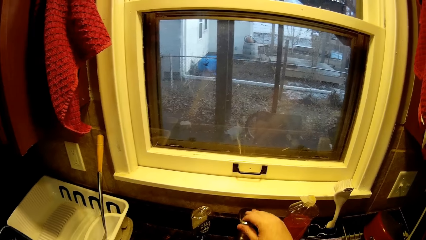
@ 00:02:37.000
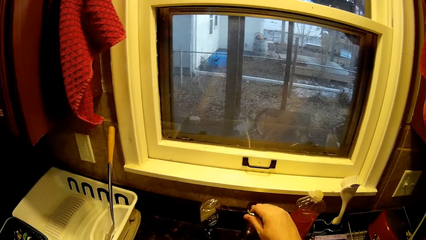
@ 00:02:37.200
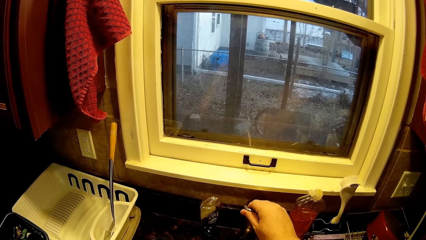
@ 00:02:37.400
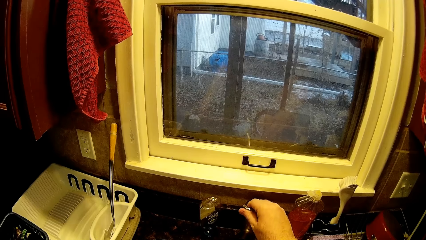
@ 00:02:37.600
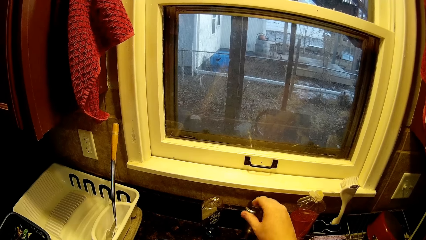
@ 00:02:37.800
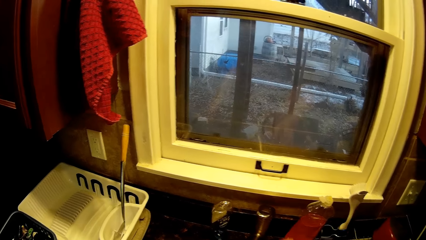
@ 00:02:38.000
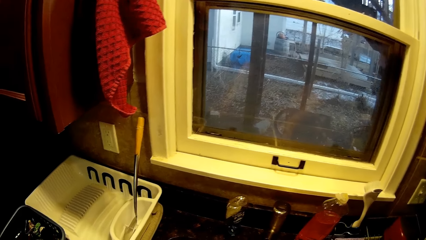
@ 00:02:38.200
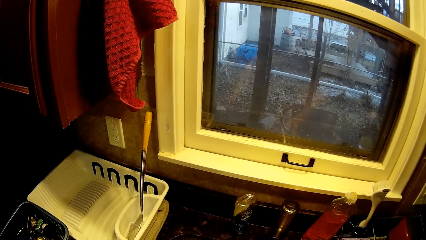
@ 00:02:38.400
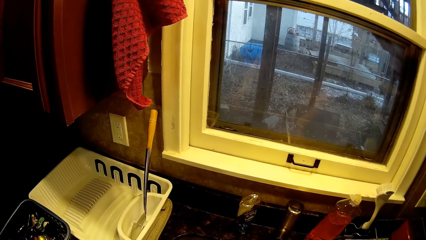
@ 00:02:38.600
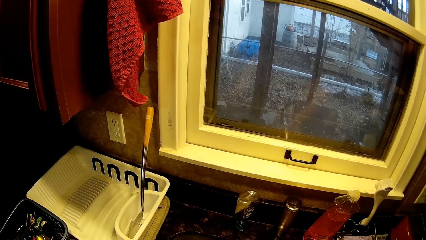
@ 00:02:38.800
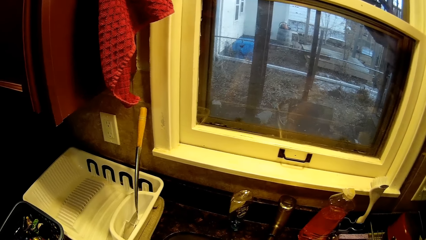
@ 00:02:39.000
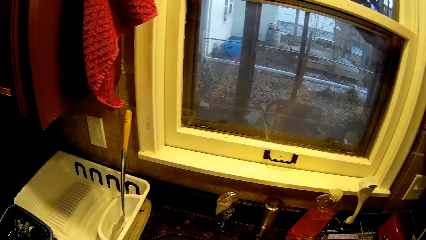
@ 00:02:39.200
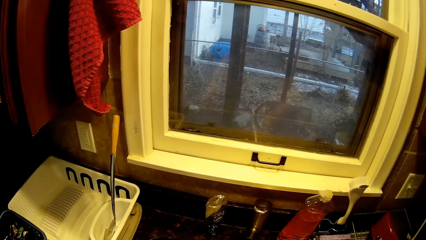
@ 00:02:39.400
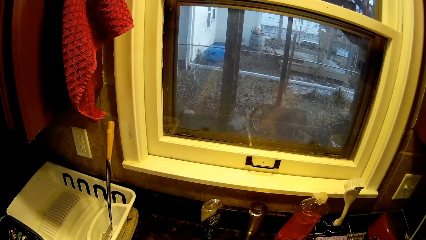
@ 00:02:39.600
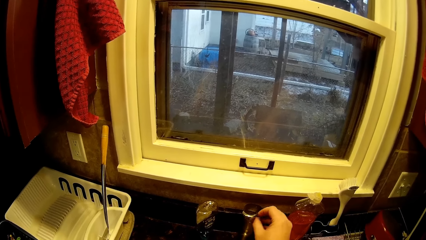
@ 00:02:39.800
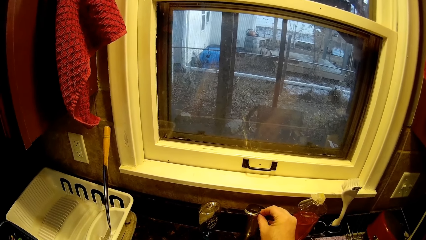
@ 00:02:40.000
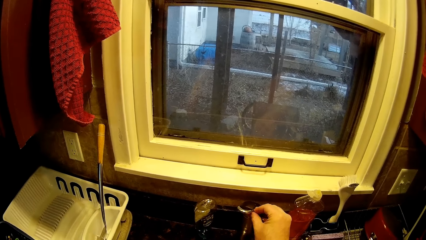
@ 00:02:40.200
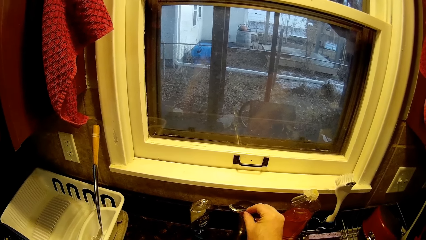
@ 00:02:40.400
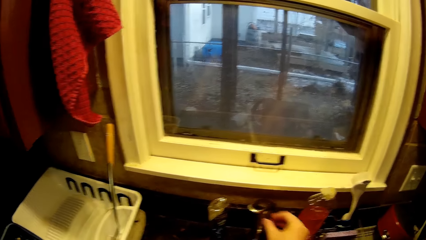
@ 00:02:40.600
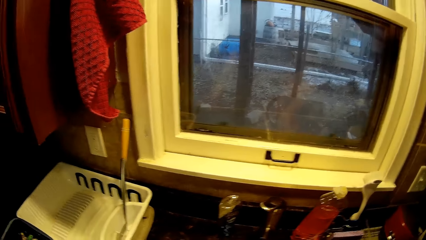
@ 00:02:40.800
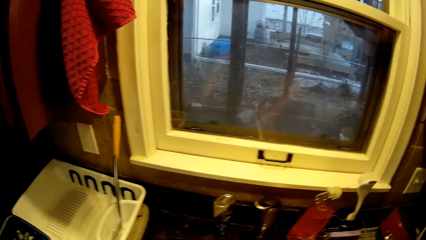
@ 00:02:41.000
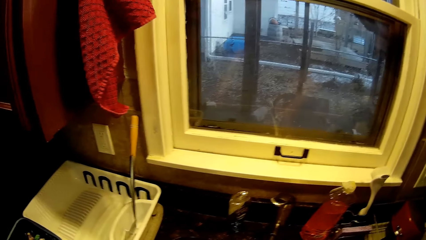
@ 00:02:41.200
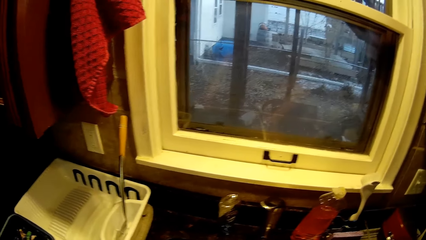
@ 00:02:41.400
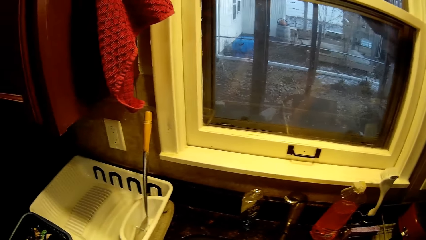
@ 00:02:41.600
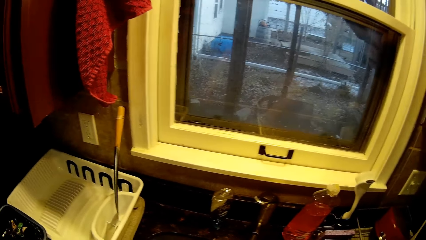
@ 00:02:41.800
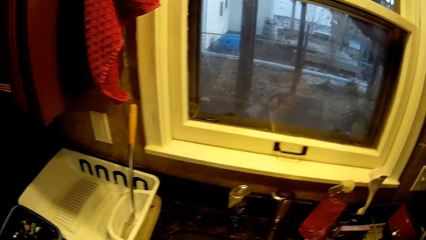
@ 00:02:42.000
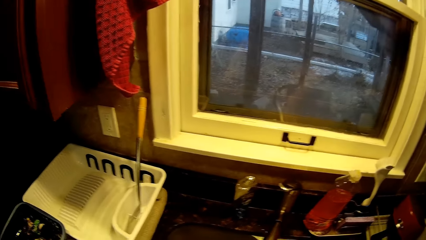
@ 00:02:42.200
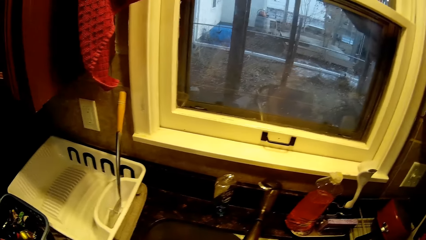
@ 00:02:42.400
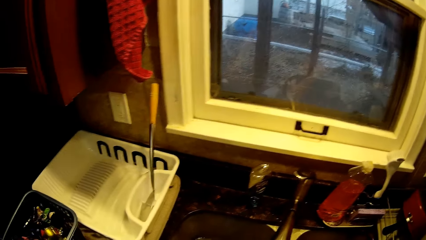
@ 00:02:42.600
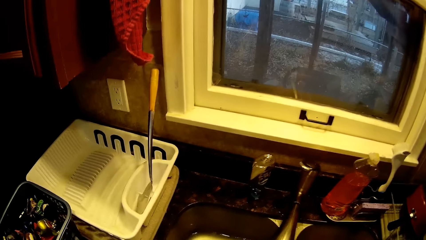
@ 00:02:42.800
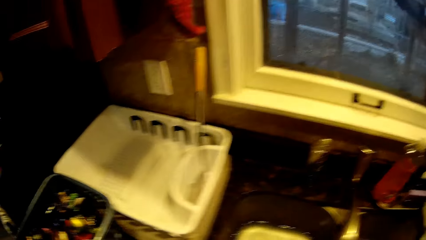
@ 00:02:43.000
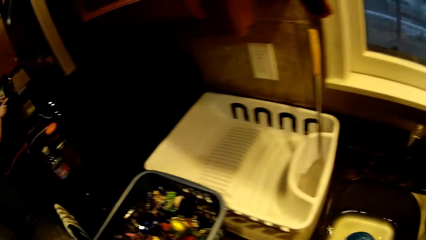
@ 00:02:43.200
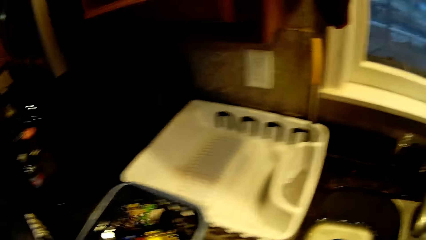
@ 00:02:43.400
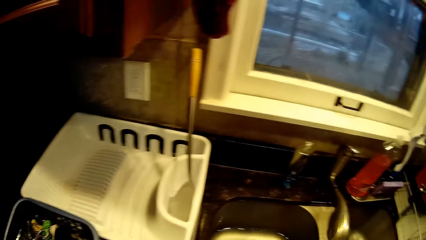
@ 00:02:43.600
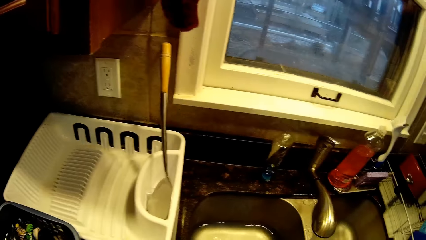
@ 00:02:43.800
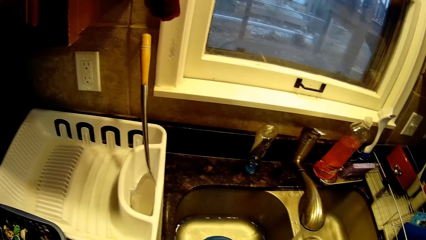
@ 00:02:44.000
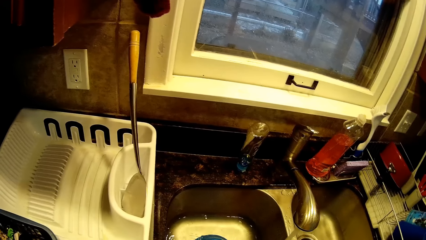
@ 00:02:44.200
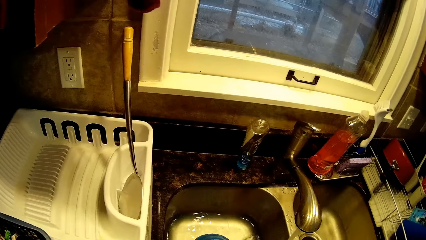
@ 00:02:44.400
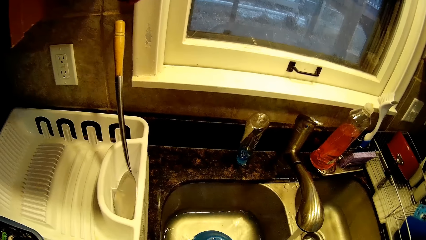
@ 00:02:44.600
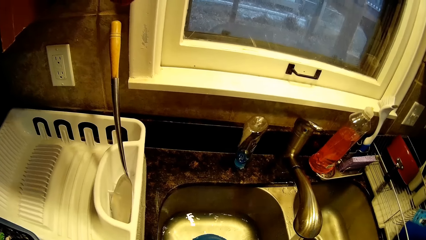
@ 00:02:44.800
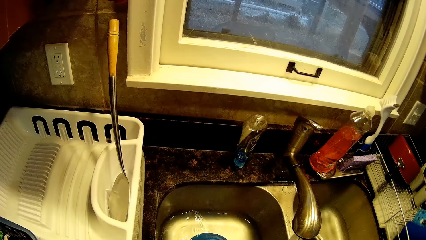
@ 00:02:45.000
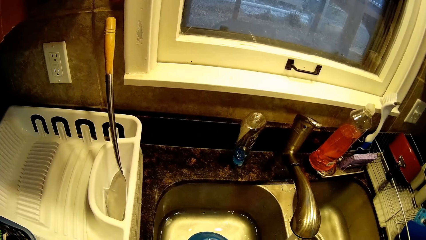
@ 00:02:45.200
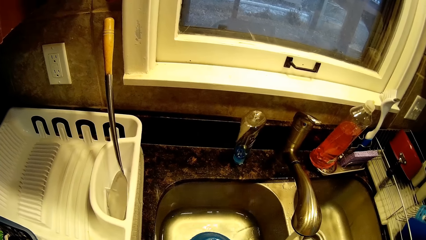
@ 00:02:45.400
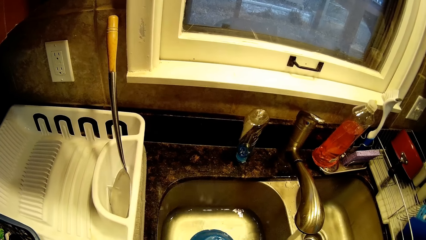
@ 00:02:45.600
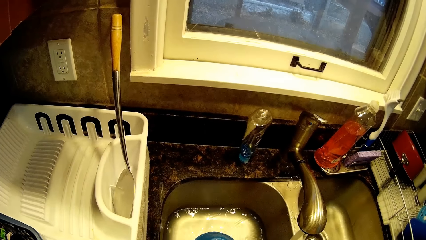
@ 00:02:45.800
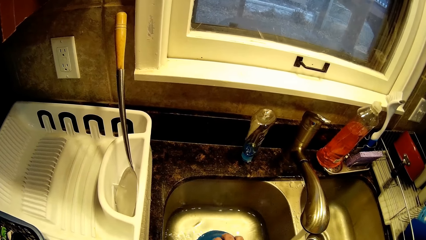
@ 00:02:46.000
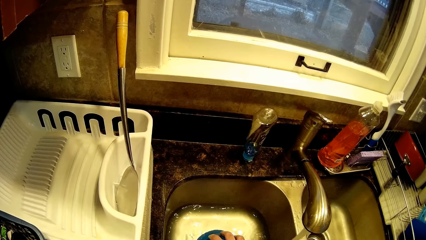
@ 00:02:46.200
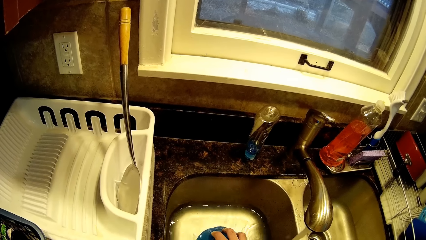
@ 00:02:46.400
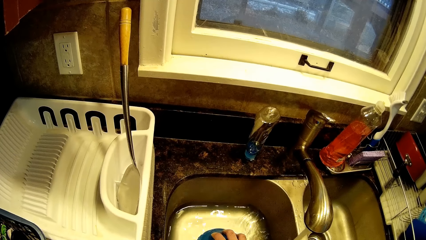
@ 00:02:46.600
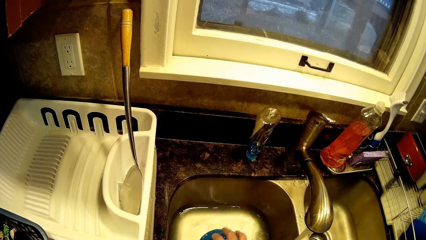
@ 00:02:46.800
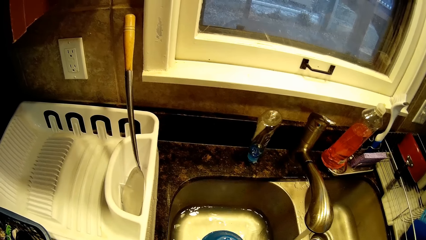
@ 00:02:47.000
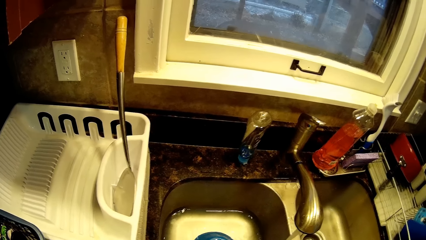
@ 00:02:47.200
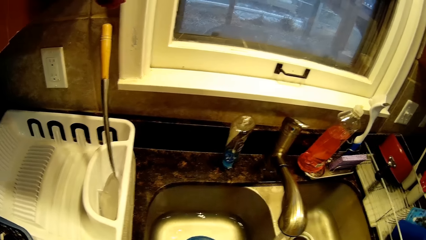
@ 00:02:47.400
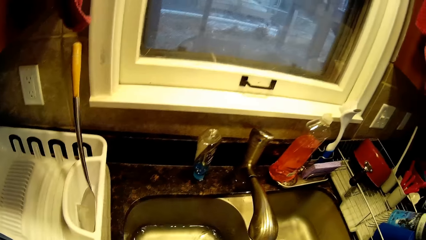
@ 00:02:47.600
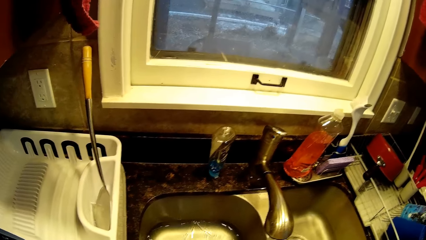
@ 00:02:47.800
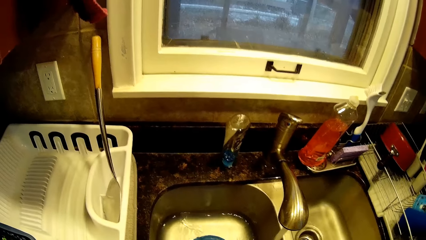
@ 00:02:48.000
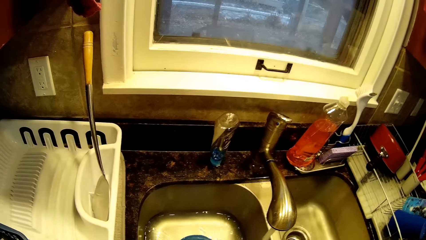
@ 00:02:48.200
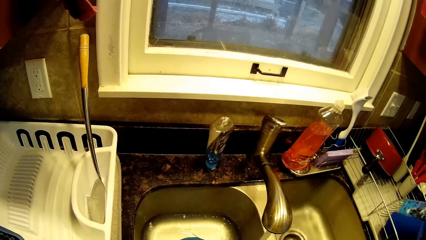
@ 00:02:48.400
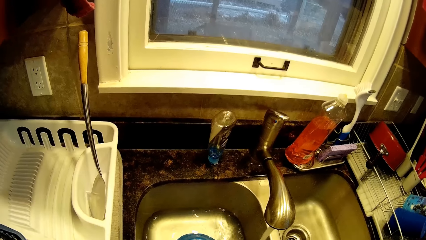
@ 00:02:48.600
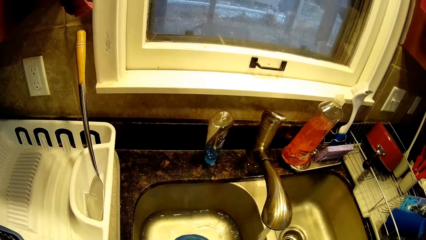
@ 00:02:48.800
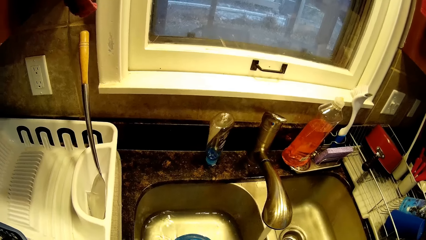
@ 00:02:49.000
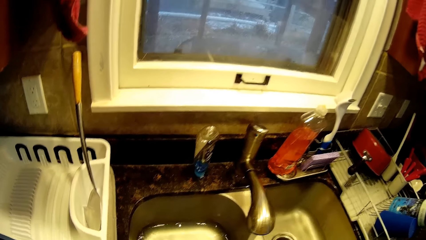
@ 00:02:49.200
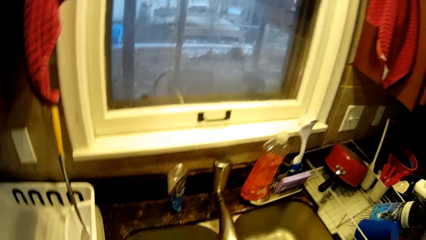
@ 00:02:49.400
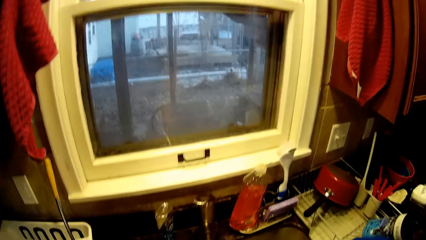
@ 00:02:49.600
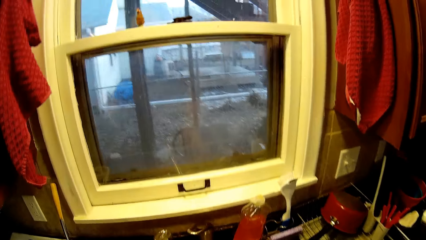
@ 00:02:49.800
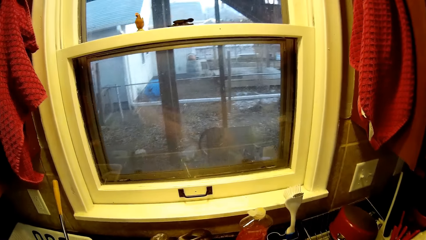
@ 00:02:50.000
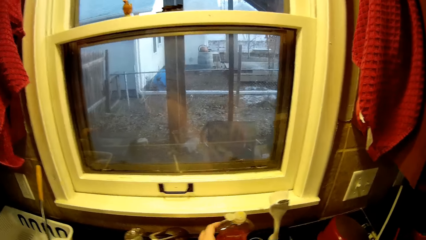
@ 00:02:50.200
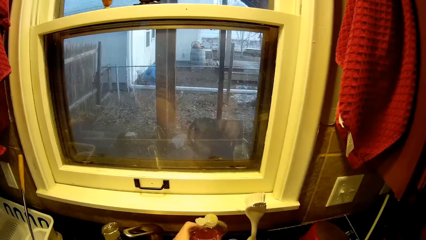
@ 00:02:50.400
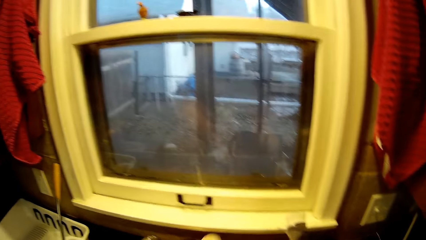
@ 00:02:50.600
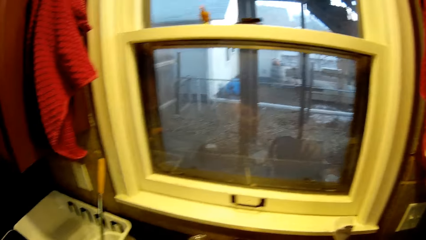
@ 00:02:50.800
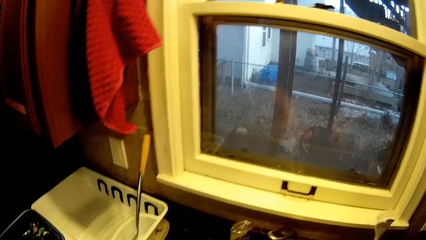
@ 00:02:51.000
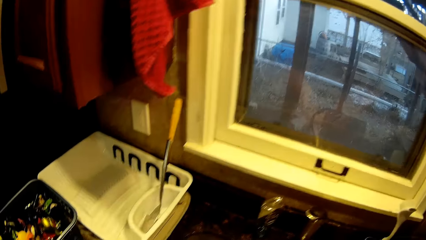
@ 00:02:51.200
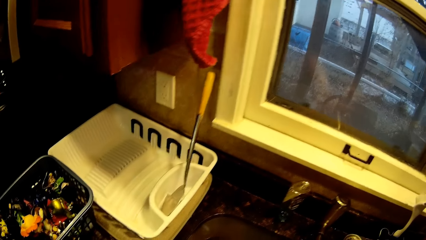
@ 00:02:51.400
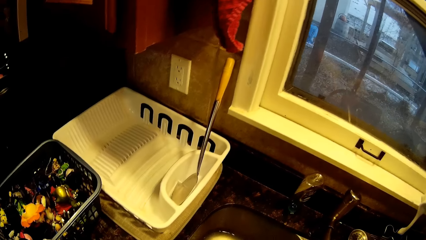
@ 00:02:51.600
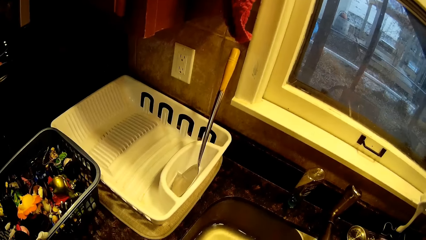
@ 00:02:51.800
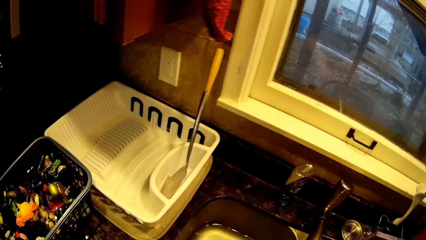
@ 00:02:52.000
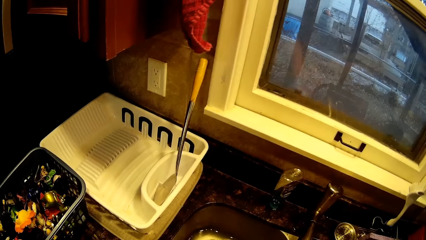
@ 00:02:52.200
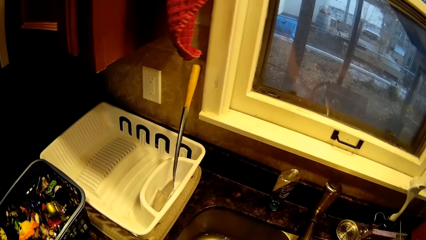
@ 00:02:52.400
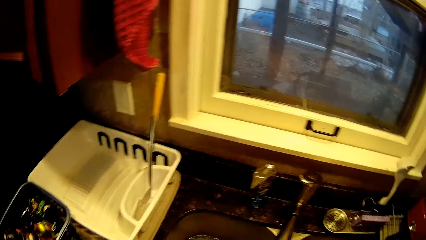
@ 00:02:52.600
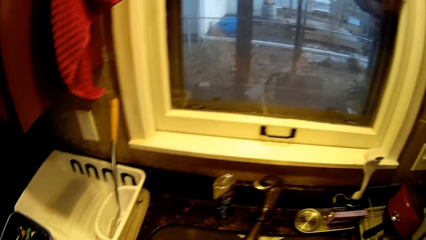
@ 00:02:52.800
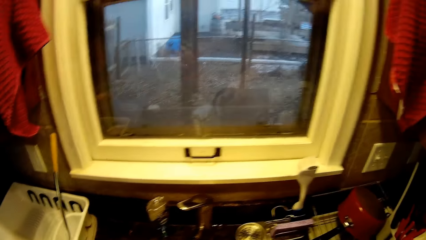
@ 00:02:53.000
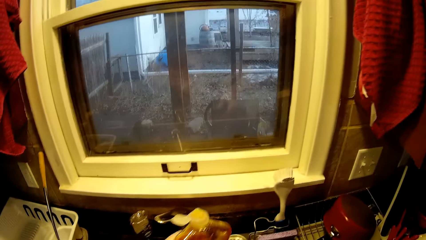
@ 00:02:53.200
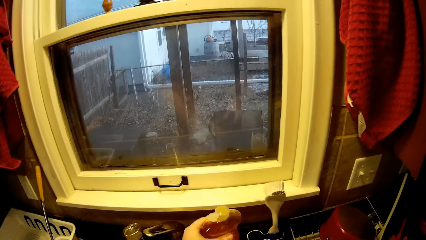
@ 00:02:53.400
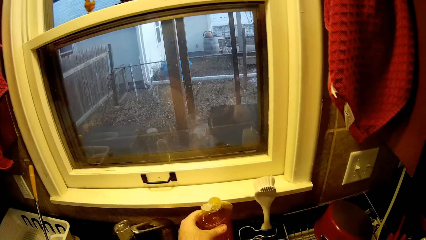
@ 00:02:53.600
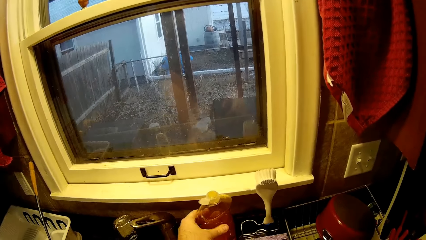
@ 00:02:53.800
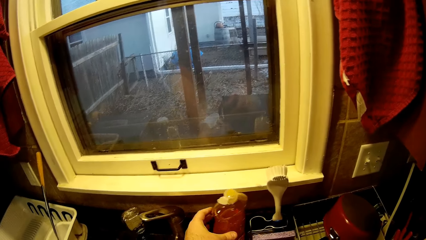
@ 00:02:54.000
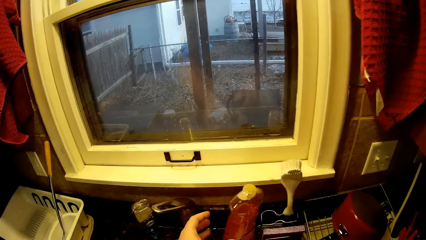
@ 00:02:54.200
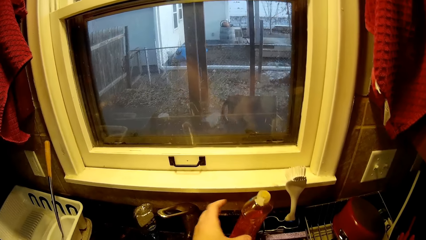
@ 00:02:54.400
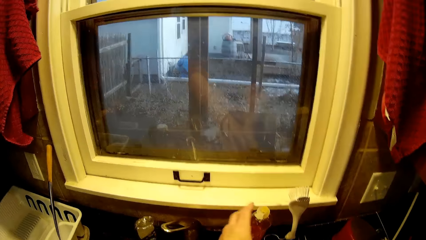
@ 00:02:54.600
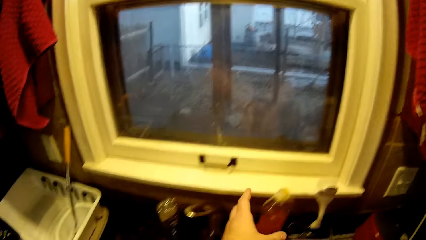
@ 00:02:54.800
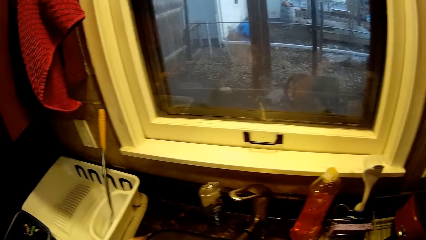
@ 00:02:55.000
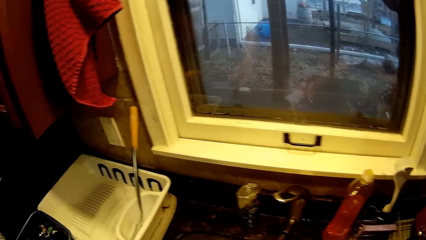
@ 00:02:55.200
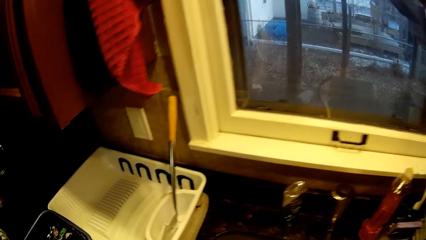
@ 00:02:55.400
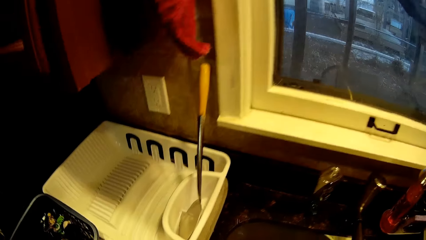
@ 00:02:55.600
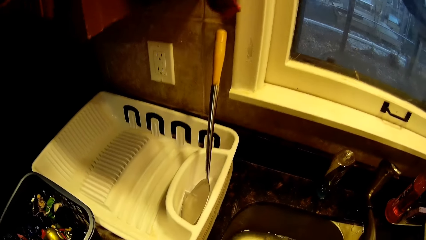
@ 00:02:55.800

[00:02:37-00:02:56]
The camera wearer moves a tap of water. They touch the tap. They push the tap. They touch a bowl. They move the bowl in a sink. They pick up a soap bottle. They put down the soap bottle.
